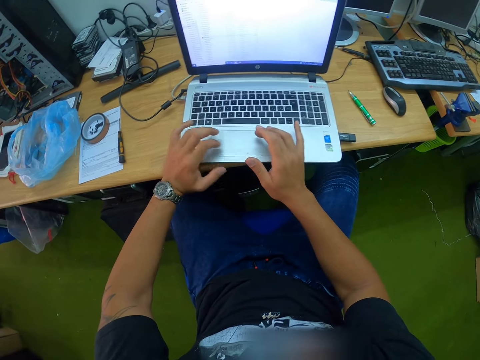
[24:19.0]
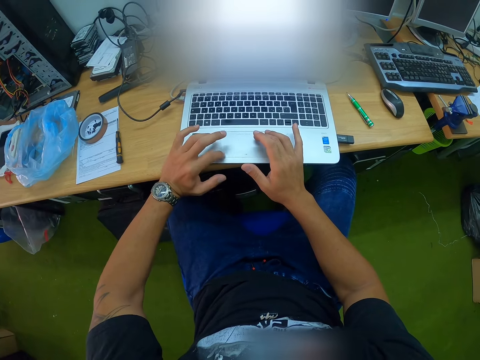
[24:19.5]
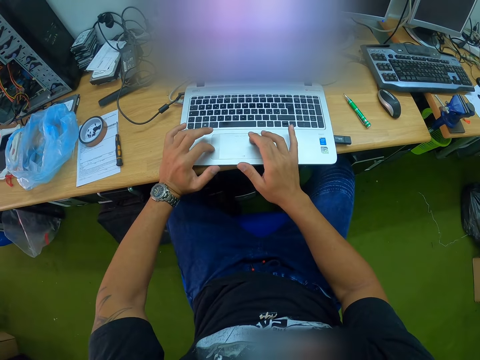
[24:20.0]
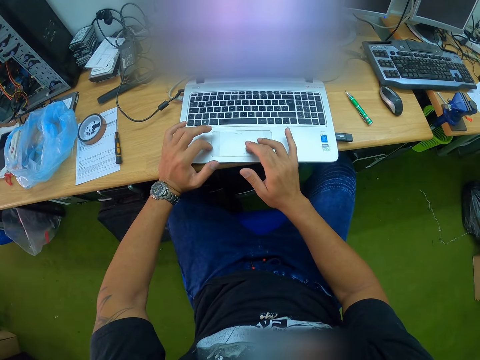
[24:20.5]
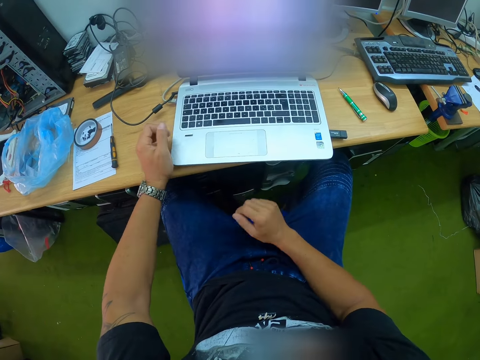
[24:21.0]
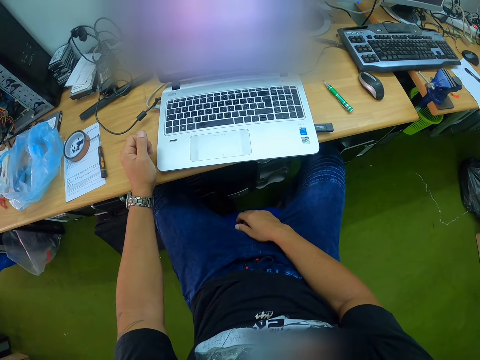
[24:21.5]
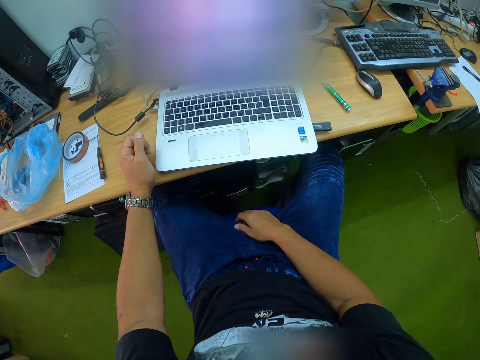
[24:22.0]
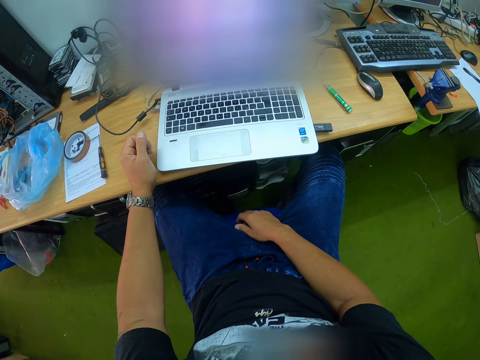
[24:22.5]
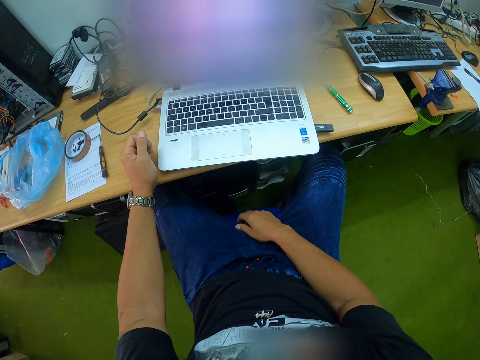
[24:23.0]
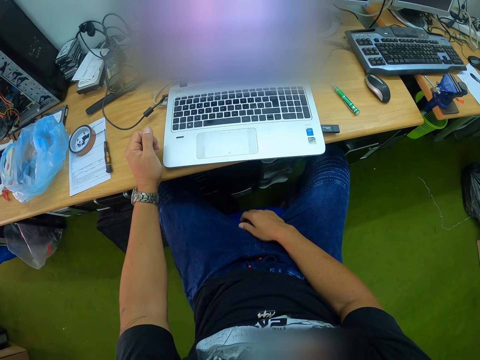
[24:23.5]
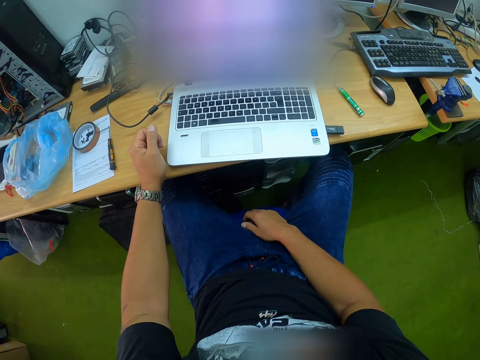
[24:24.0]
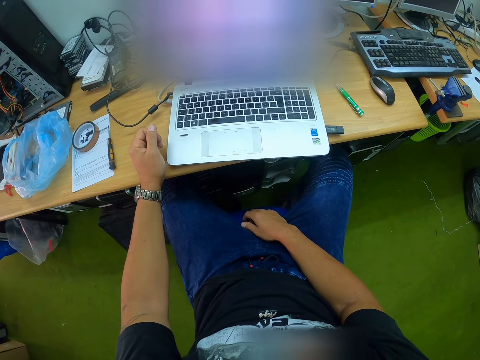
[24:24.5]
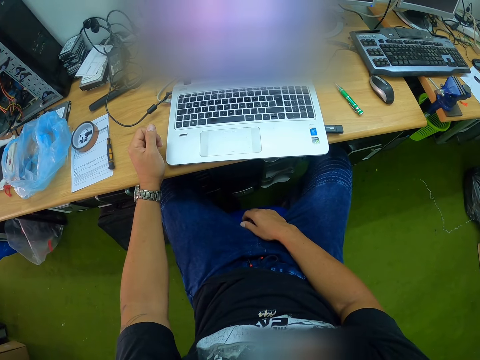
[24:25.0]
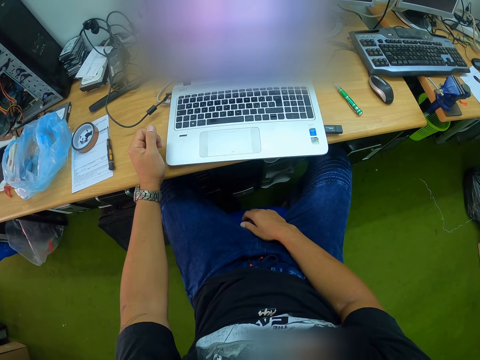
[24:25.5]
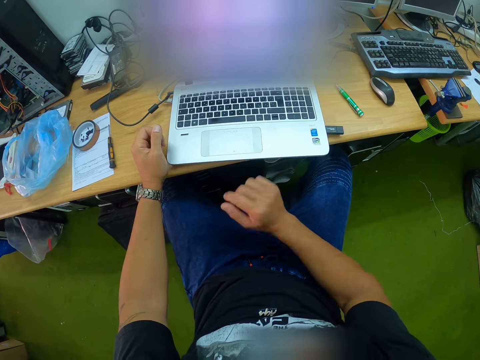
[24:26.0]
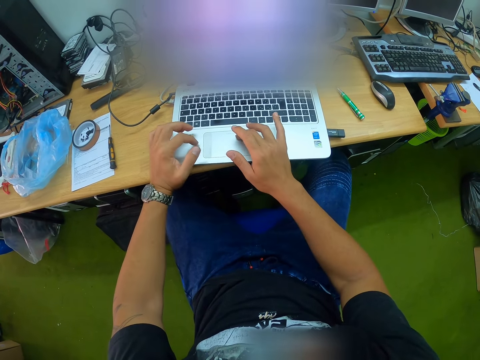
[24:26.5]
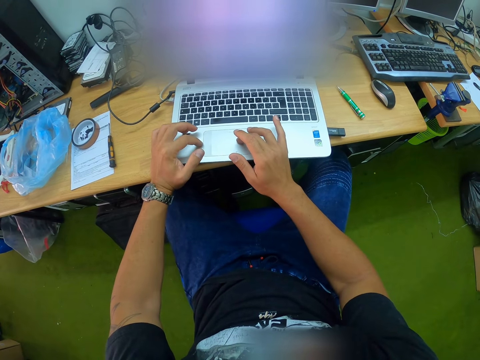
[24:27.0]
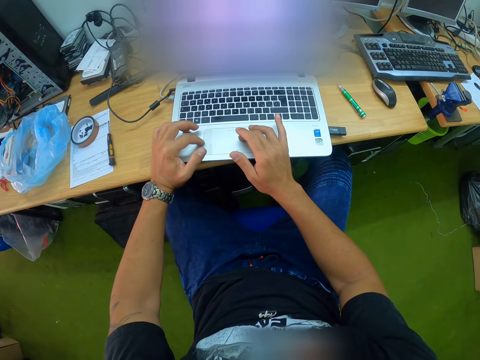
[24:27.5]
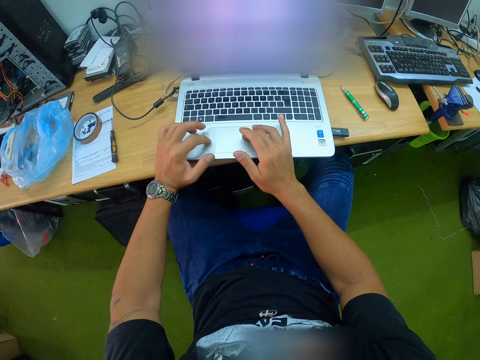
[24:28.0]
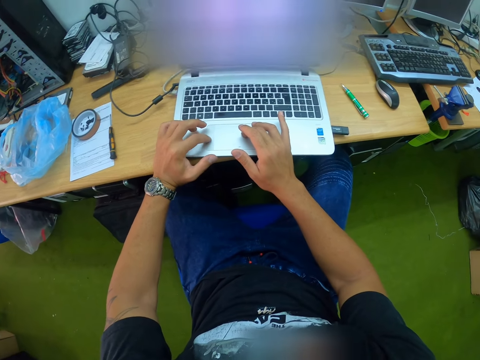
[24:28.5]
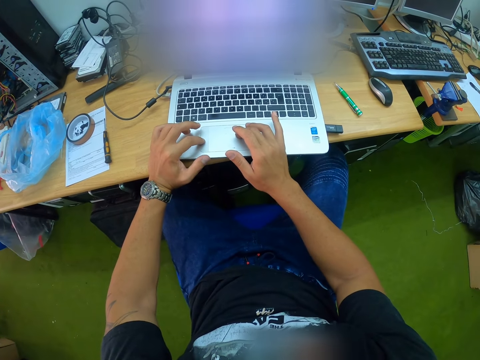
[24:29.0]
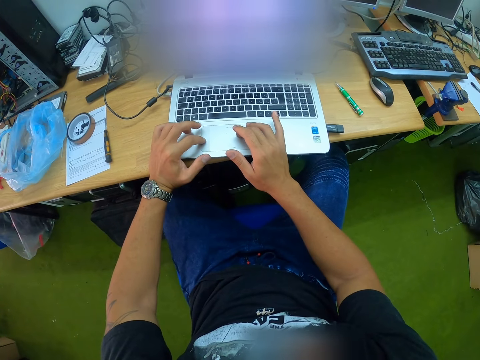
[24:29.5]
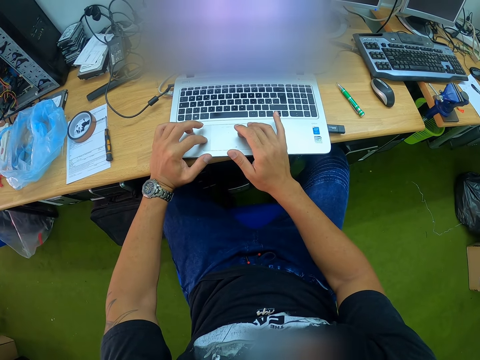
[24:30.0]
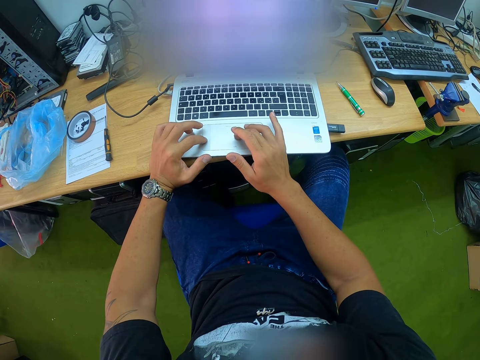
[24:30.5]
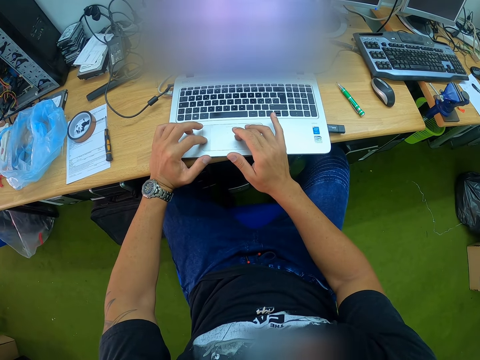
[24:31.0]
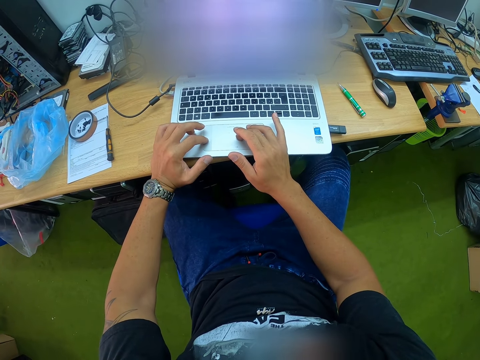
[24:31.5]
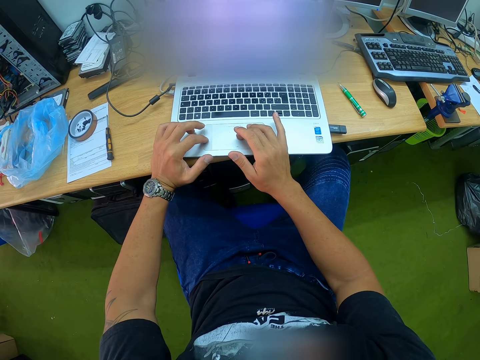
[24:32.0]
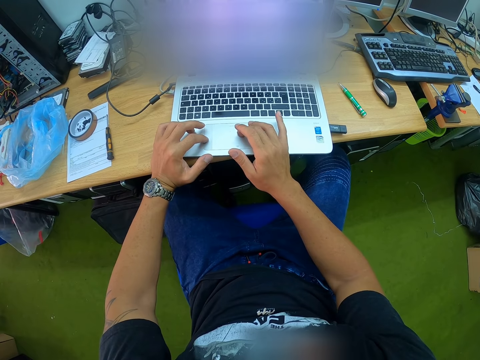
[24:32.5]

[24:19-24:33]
The camera wearer touches the touchpad with the right hand. He lifts both hands from the laptop. He operates the laptop with both hands. He touches the touchpad with both hands.

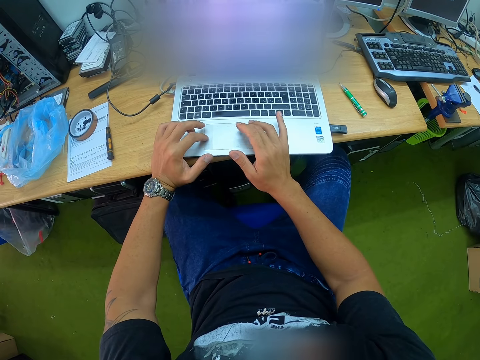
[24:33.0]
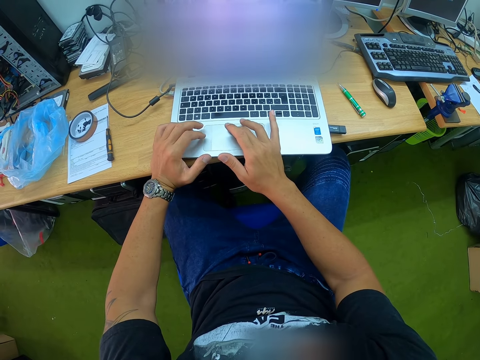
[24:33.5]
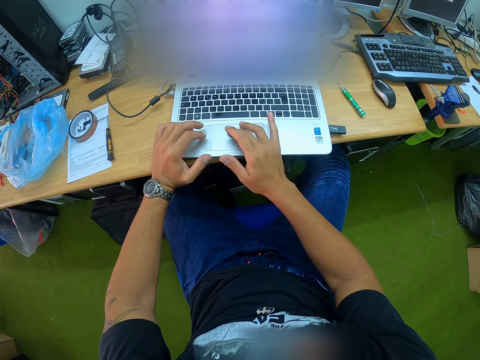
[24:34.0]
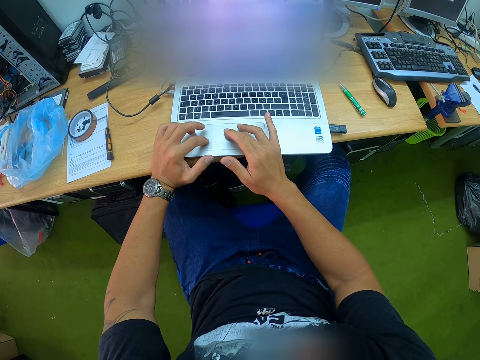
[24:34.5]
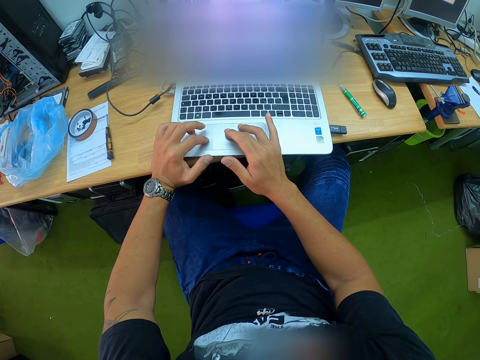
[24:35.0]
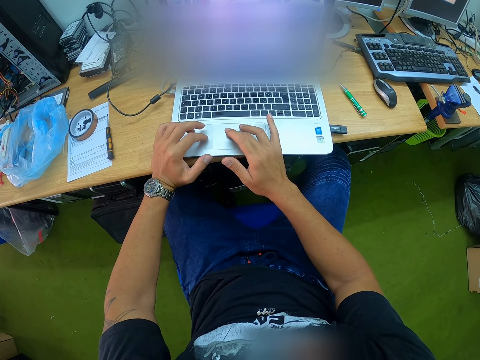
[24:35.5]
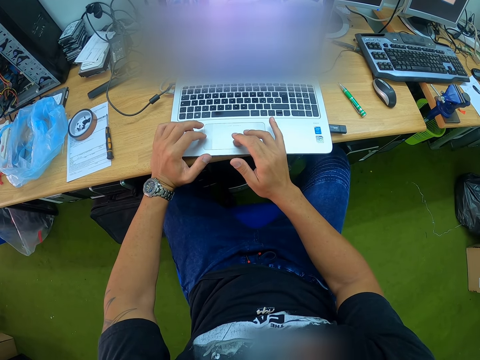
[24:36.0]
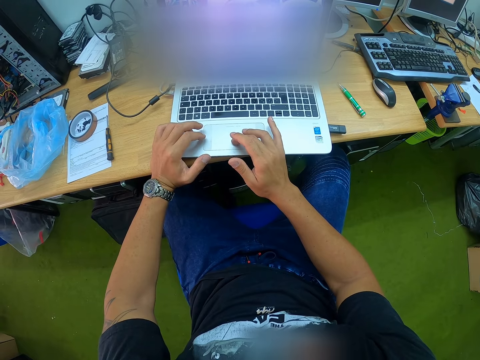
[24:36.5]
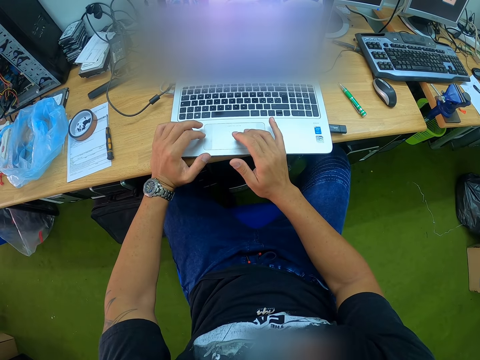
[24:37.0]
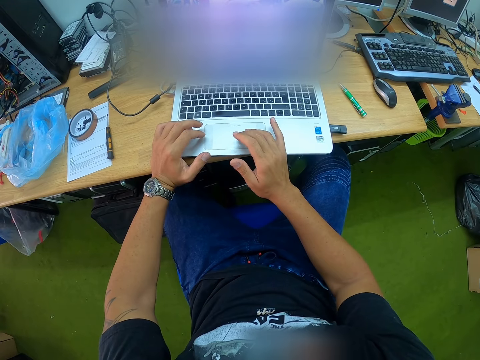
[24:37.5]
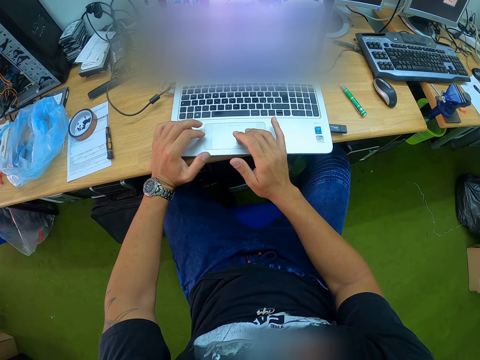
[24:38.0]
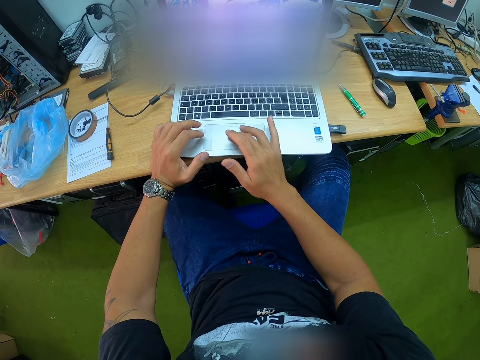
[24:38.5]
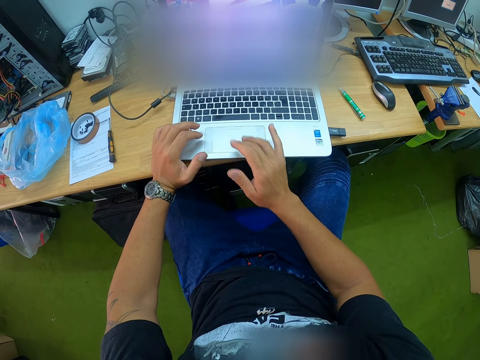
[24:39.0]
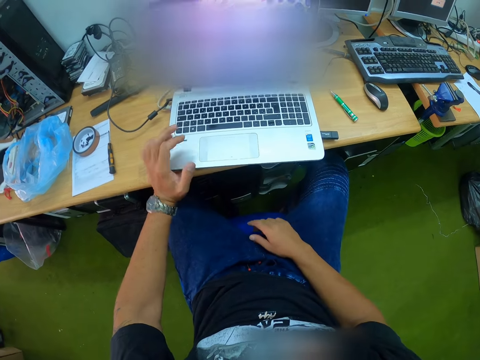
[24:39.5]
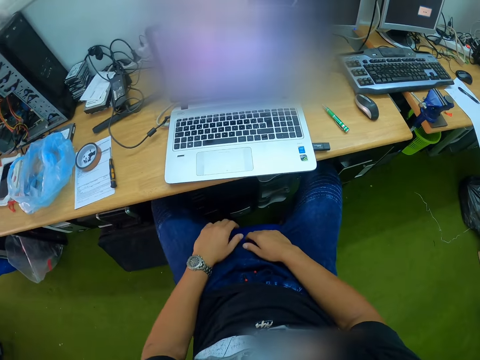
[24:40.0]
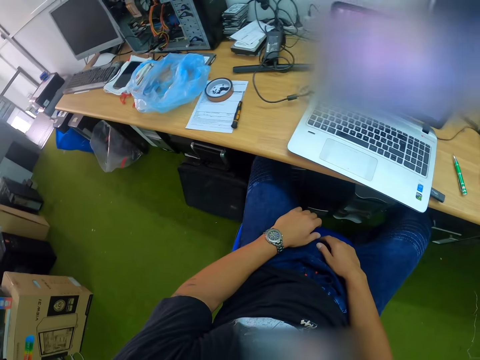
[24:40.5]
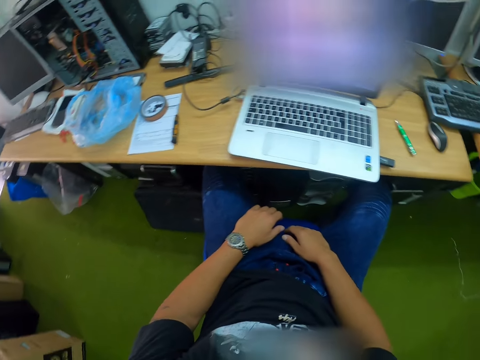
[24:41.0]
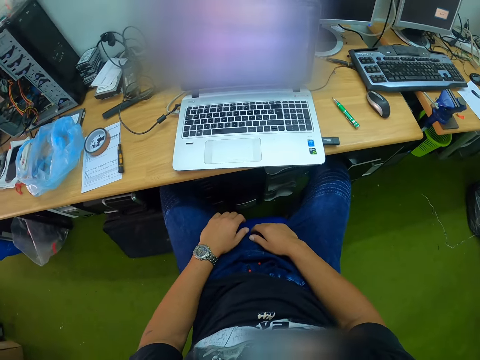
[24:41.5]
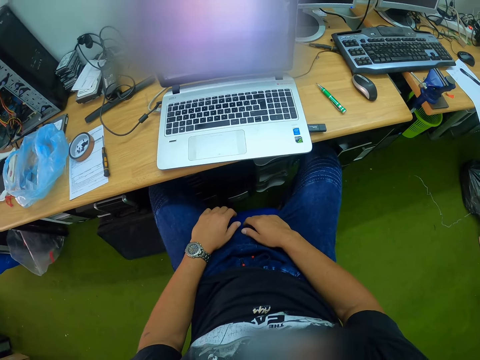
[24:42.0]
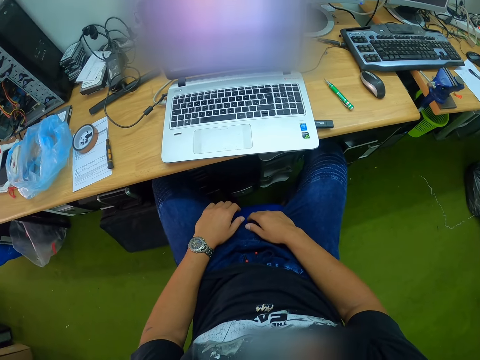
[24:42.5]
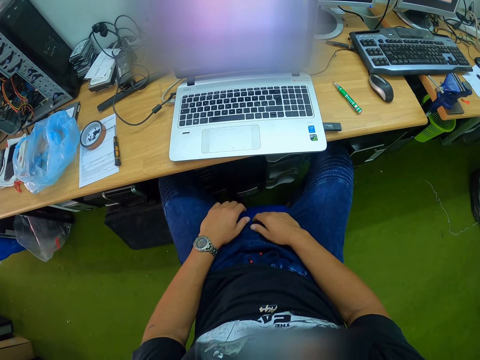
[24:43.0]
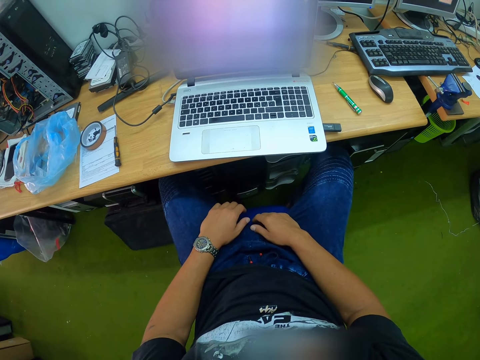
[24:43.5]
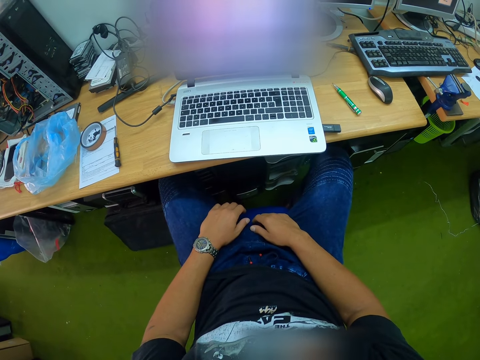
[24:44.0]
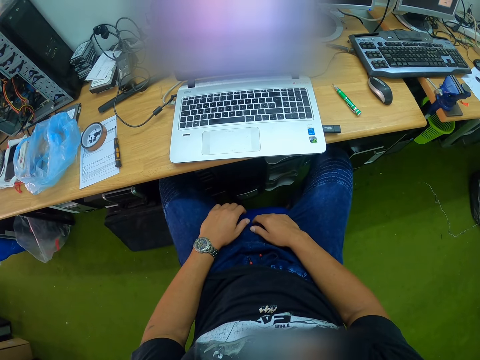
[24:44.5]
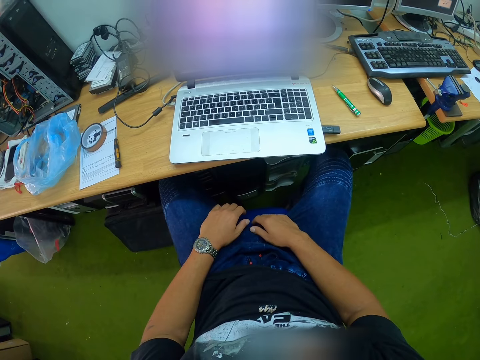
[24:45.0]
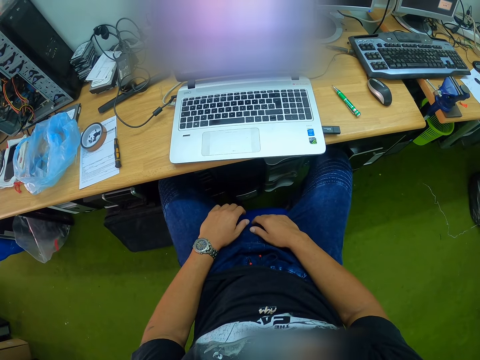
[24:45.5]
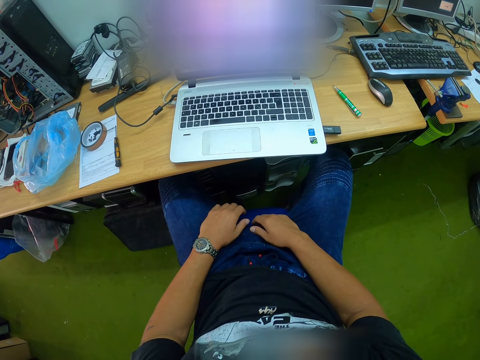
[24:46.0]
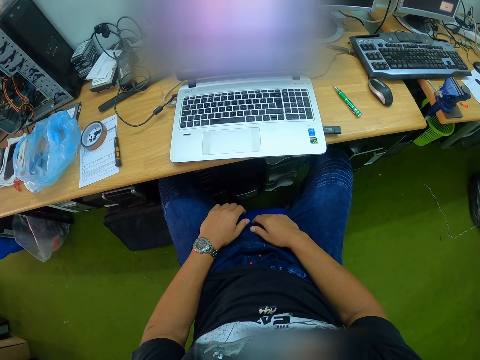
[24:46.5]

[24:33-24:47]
The camera wearer touches the touchpad with both hands. He places both hands on his legs. He looks around.
